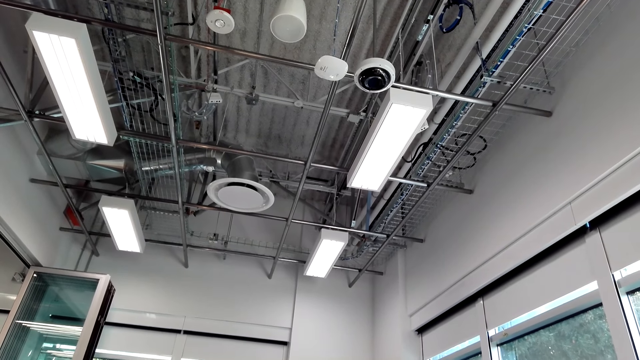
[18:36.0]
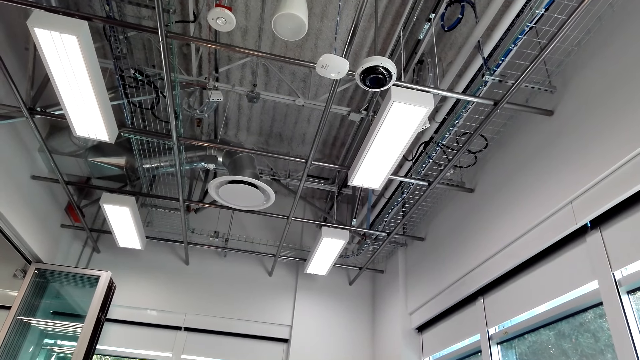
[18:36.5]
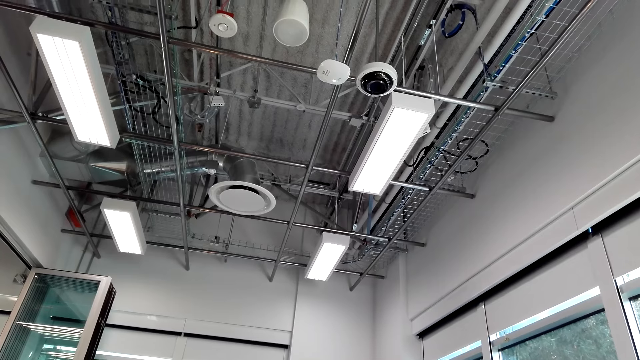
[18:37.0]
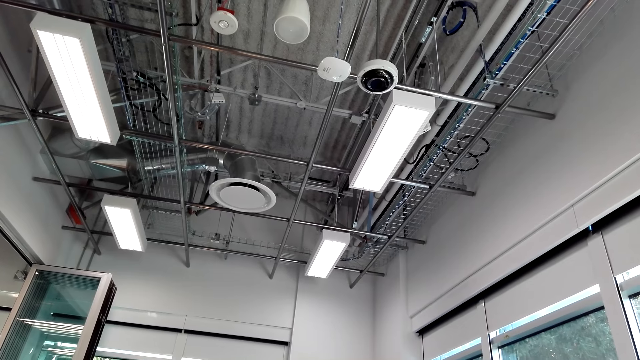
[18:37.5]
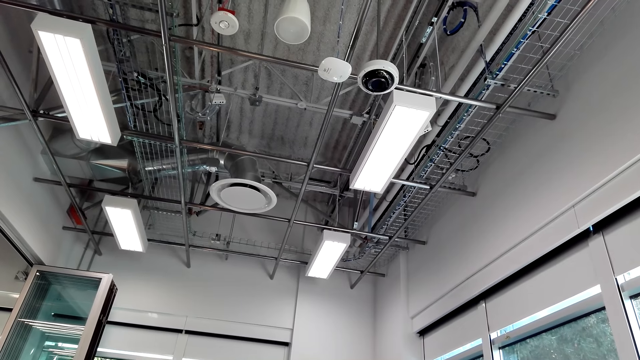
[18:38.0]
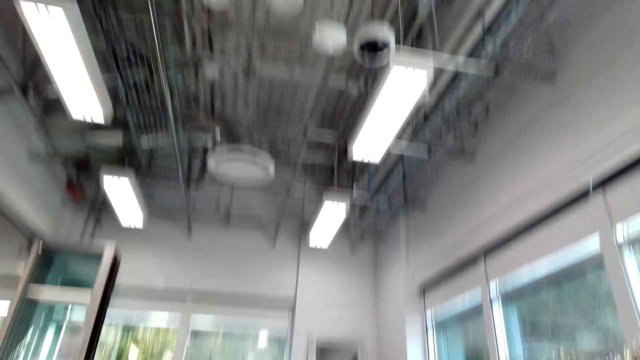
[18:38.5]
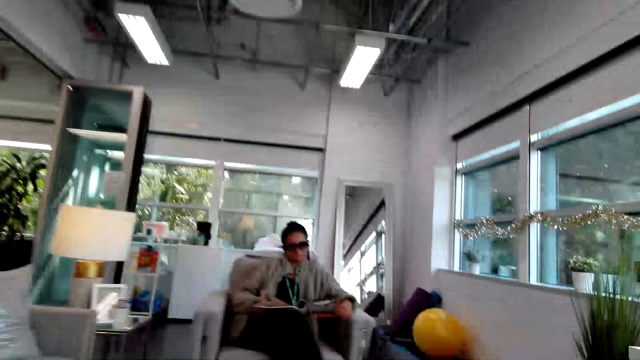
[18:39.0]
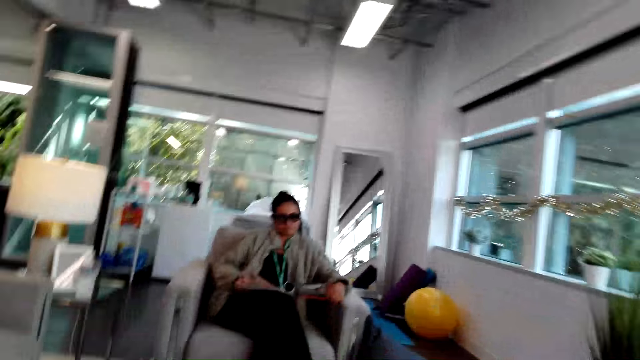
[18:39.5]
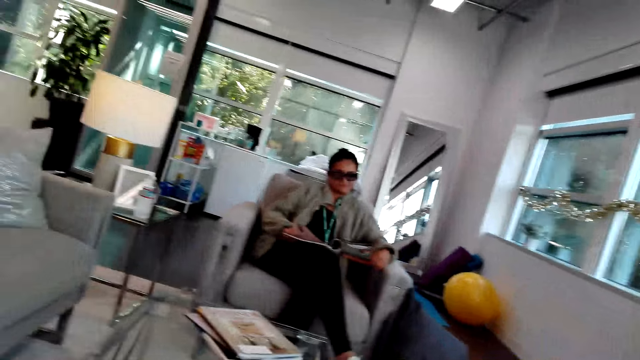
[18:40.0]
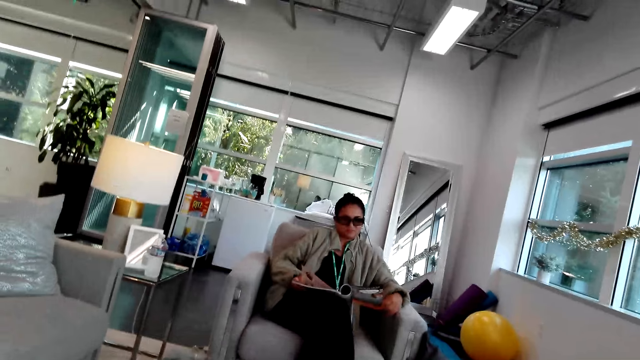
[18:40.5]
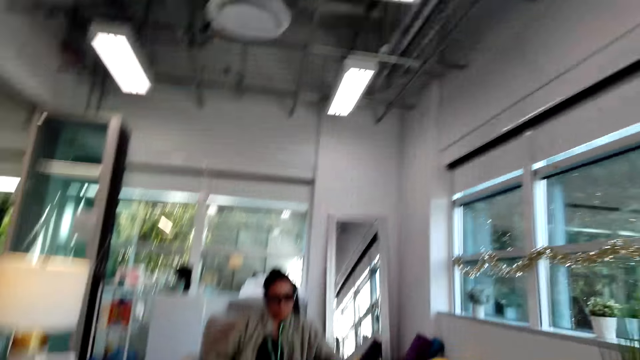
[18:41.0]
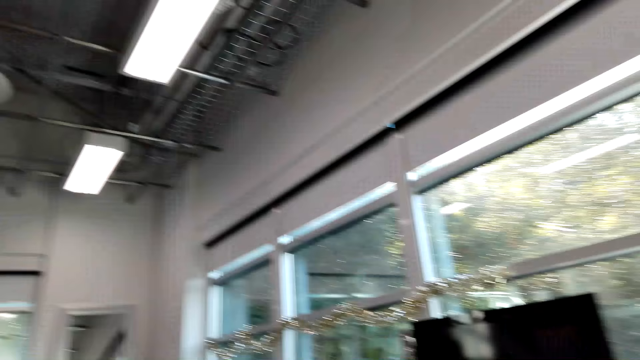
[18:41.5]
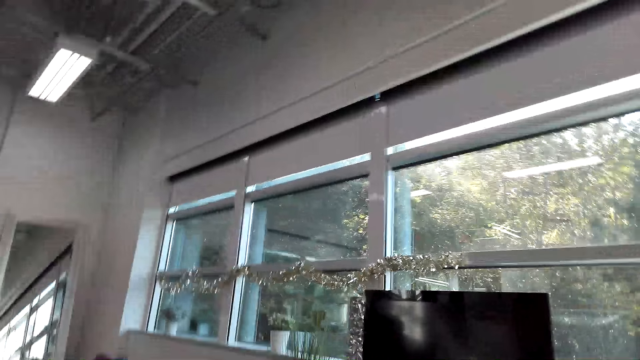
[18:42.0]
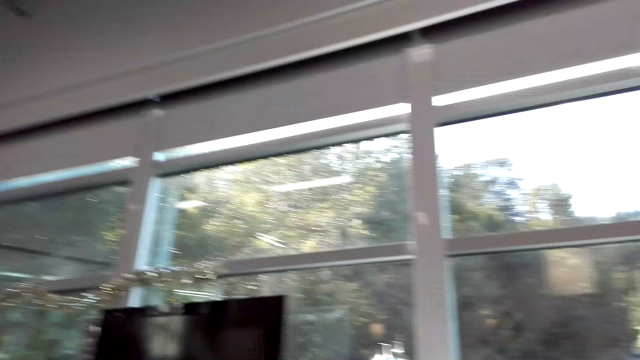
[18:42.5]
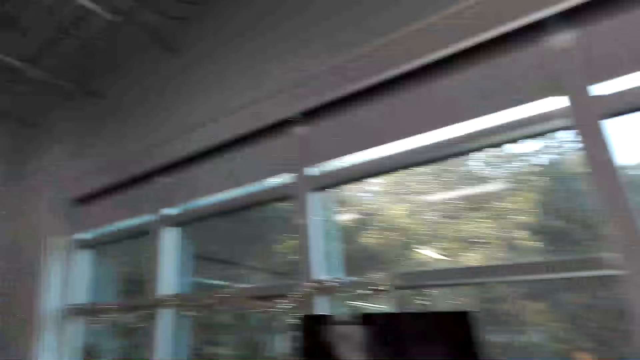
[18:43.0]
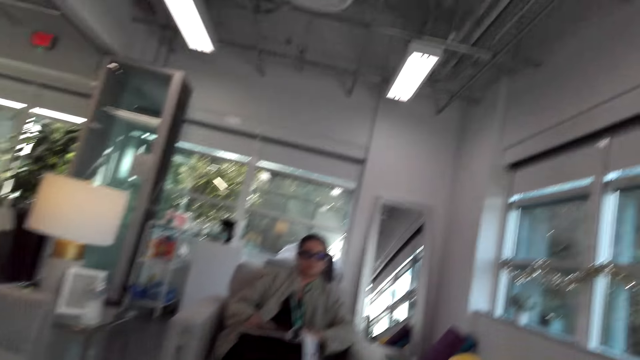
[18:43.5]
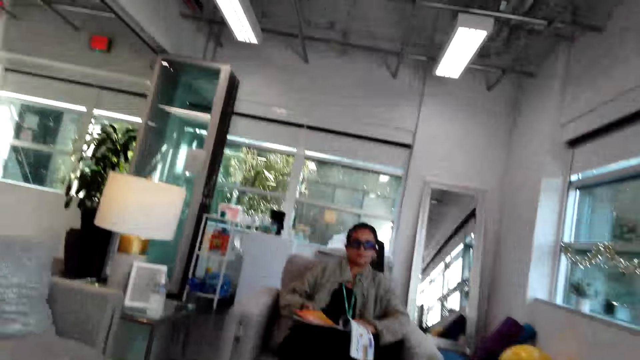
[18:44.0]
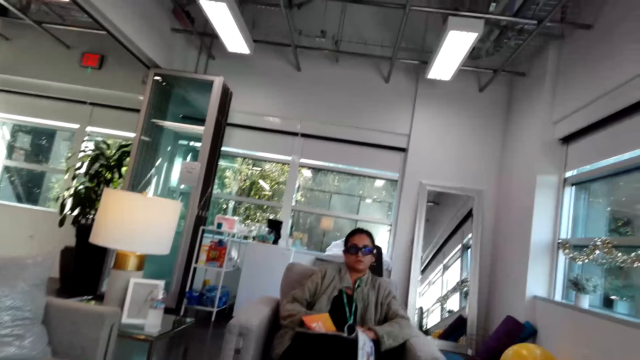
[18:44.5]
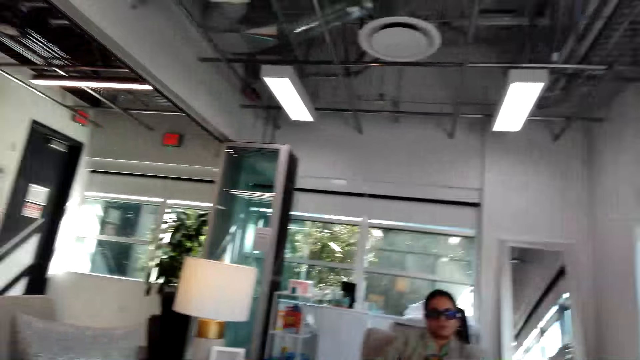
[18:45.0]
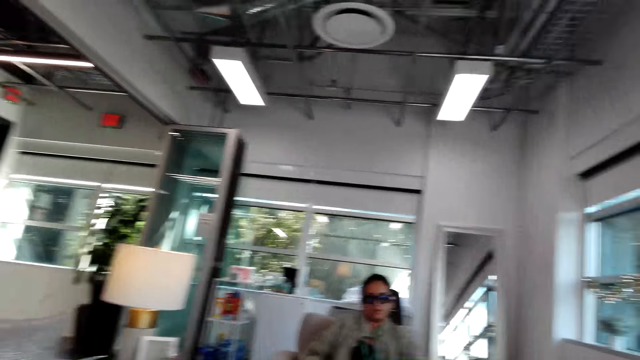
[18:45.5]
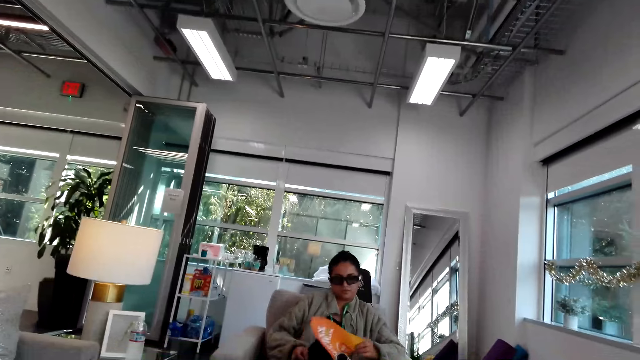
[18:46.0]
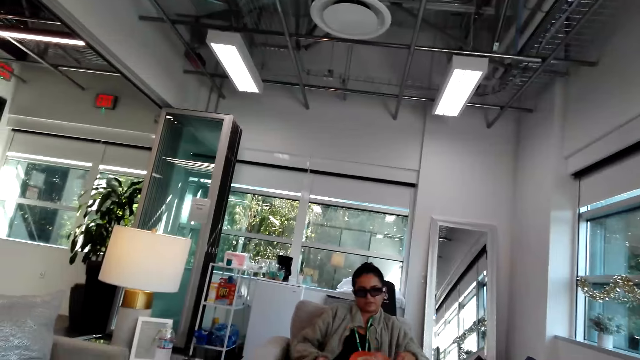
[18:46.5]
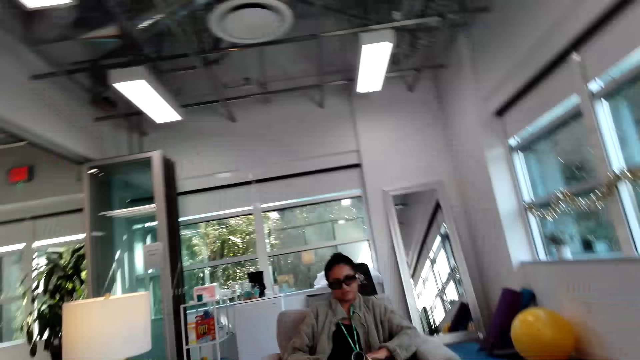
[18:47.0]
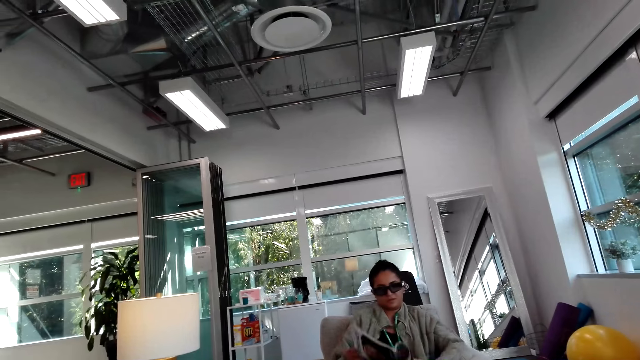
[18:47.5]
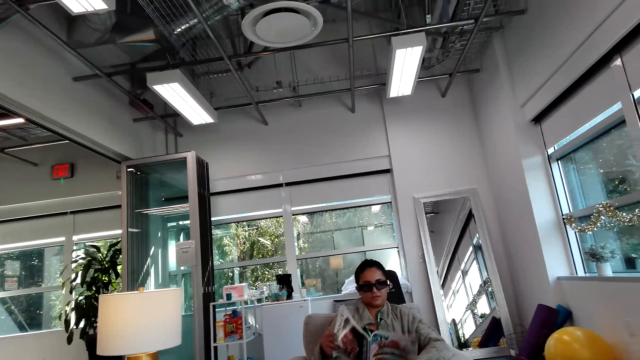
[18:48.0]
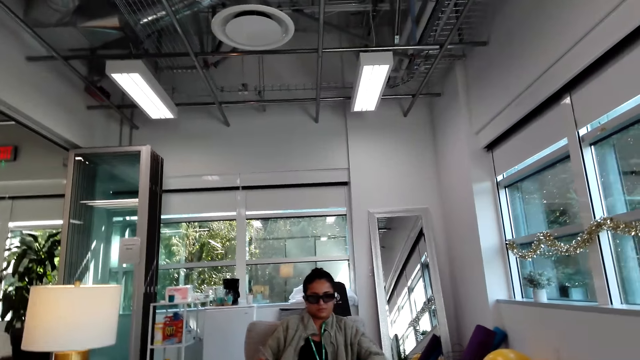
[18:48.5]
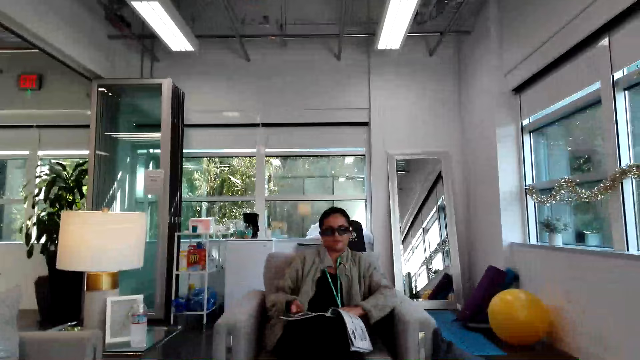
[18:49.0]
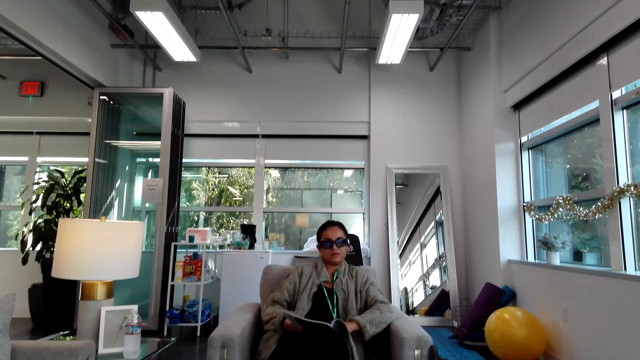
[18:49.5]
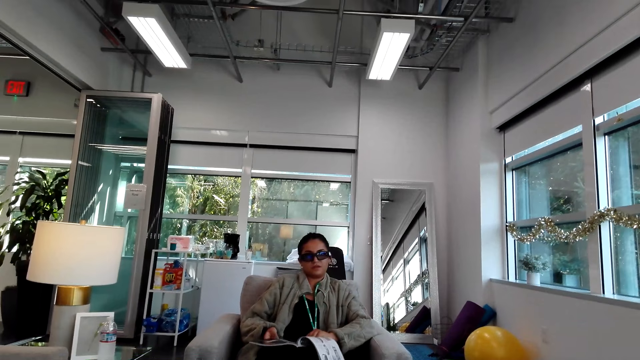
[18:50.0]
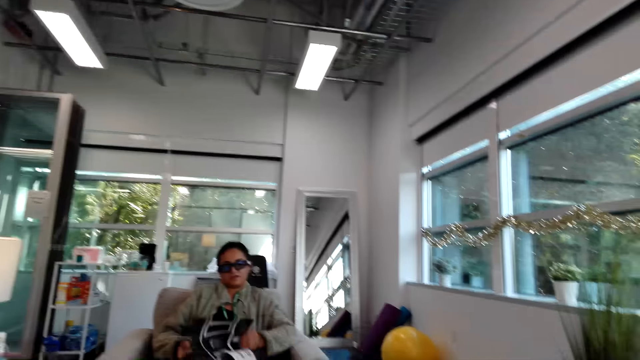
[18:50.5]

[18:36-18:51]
The camera wearer interacts with a woman. The woman holds a book. The camera wearer looks around. They converse with the woman. The woman opens the book. The woman lifts a magazine.

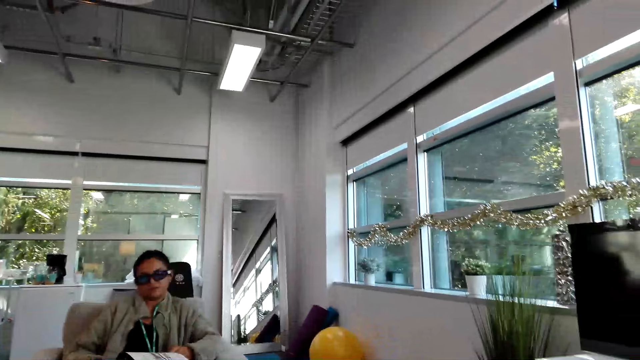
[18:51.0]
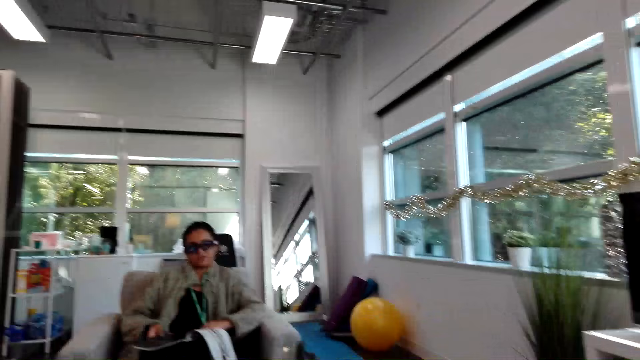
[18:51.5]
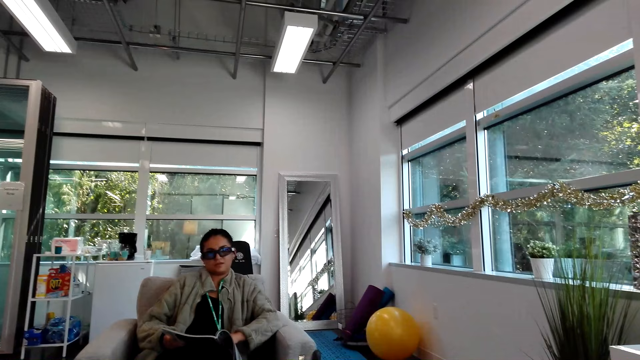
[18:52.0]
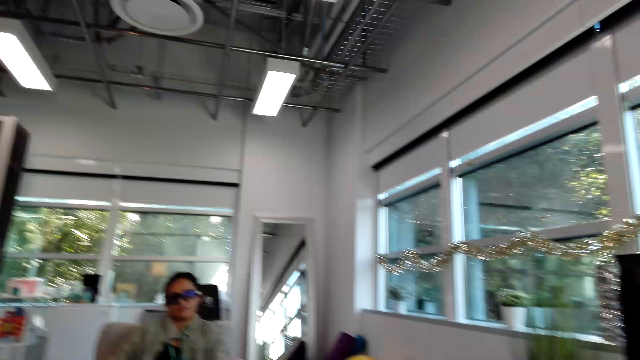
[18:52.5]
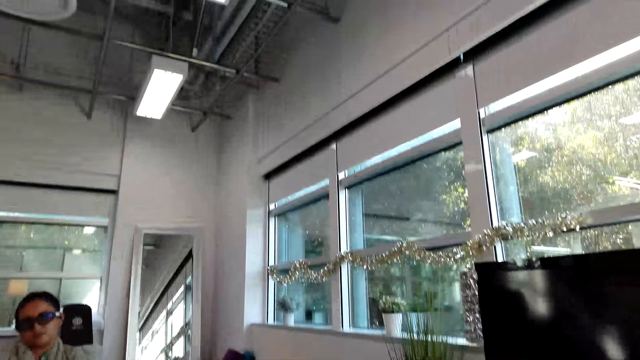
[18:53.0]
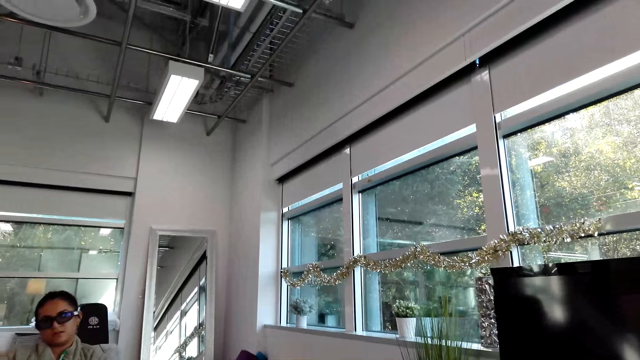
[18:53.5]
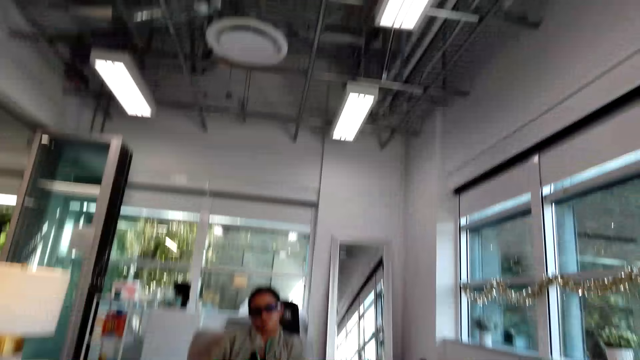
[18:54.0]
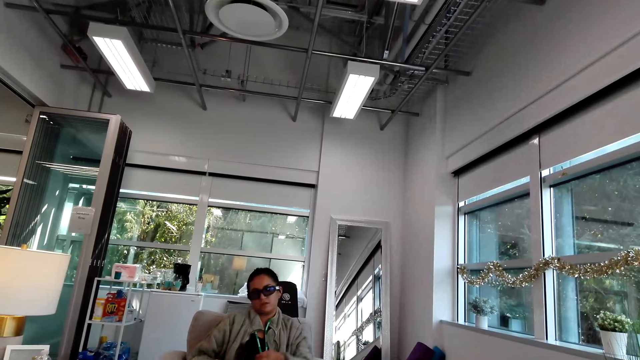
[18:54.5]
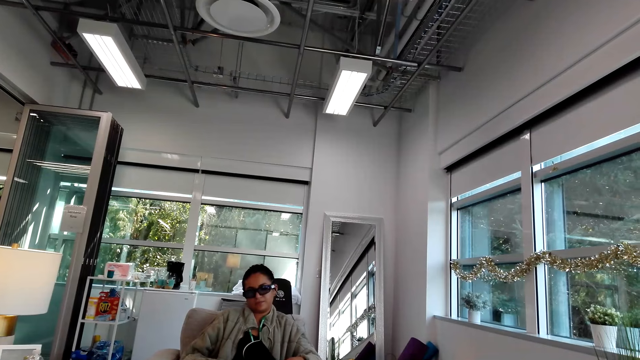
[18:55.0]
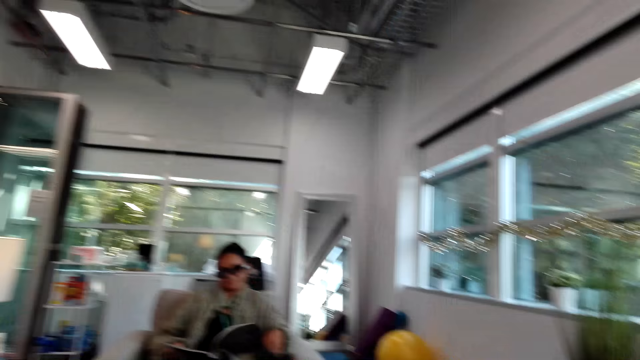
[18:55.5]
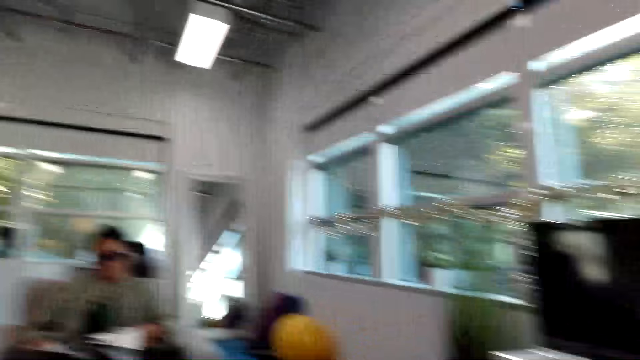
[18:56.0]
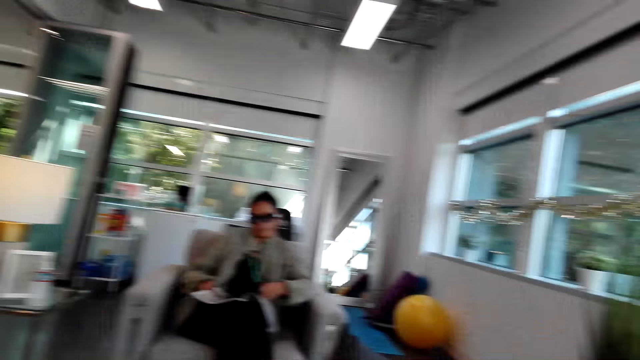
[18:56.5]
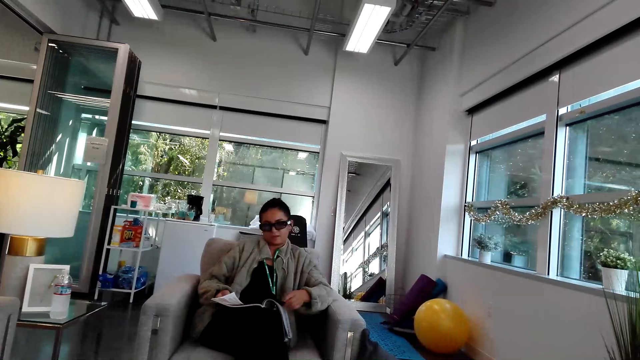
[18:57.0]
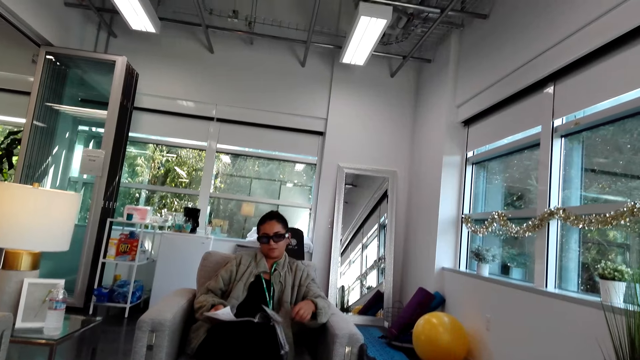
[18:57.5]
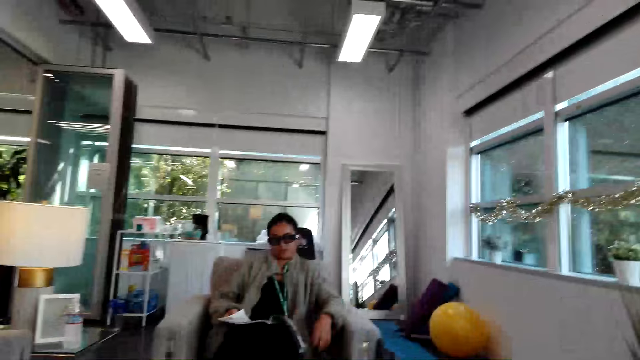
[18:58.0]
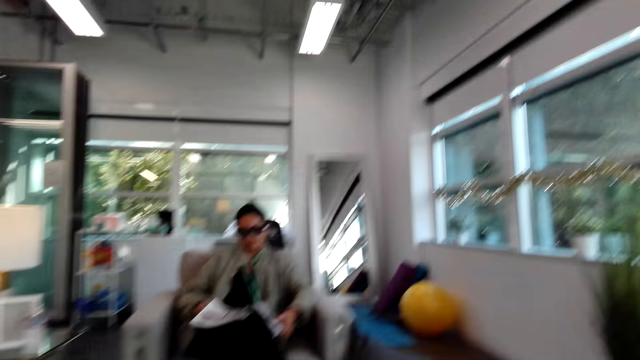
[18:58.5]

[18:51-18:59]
The camera wearer looks around.
